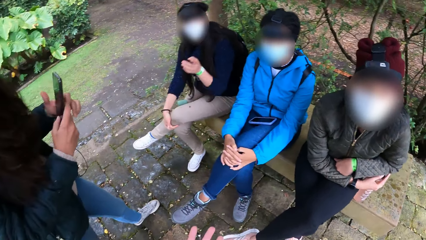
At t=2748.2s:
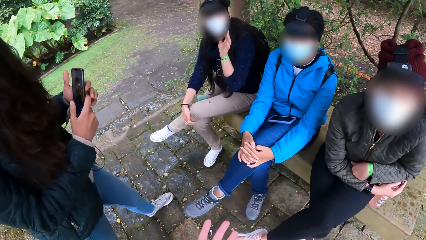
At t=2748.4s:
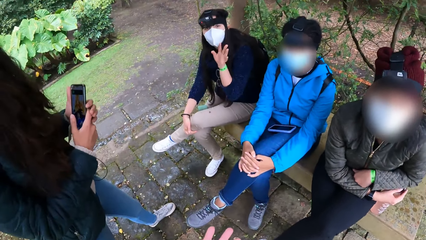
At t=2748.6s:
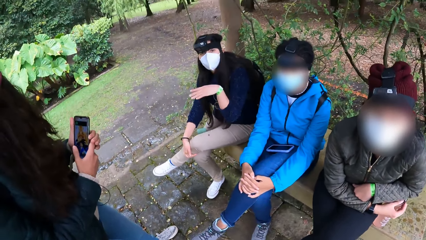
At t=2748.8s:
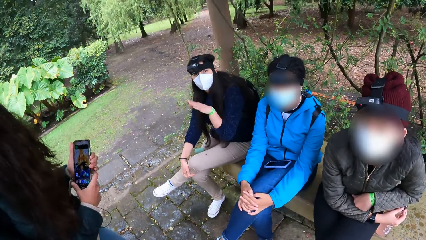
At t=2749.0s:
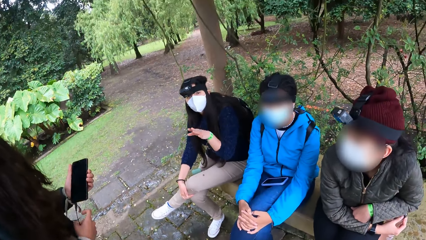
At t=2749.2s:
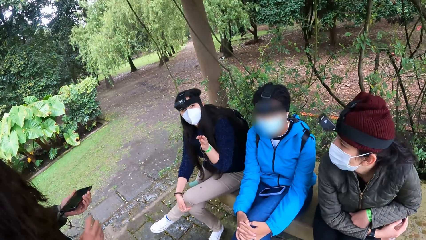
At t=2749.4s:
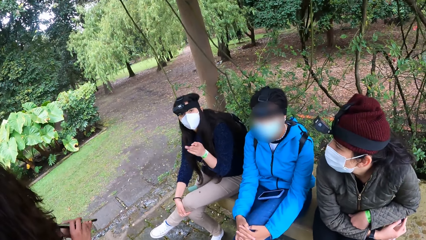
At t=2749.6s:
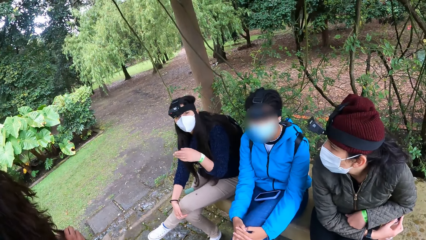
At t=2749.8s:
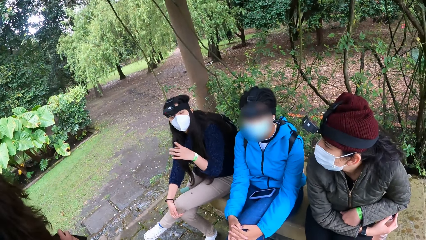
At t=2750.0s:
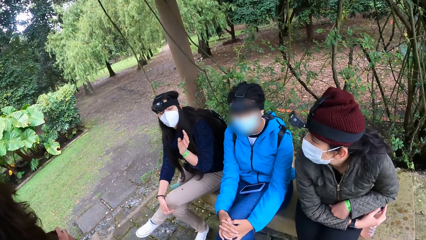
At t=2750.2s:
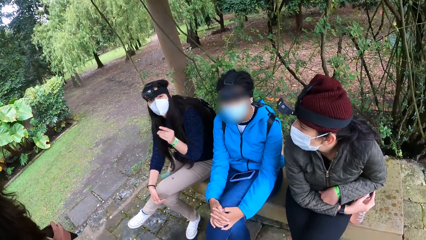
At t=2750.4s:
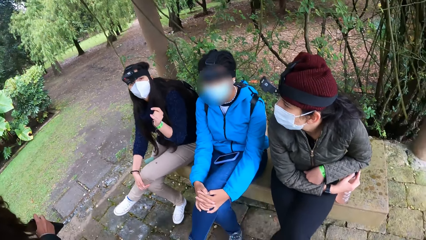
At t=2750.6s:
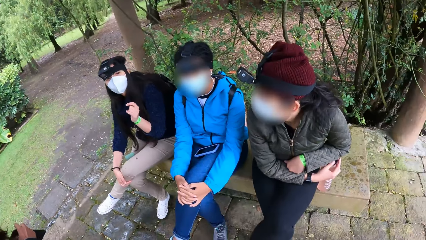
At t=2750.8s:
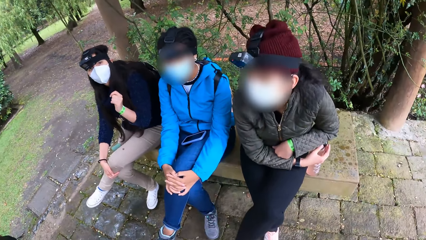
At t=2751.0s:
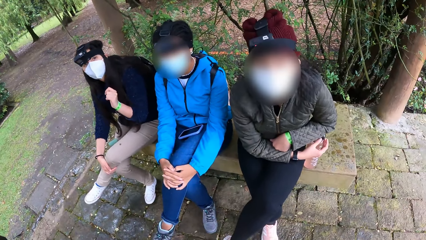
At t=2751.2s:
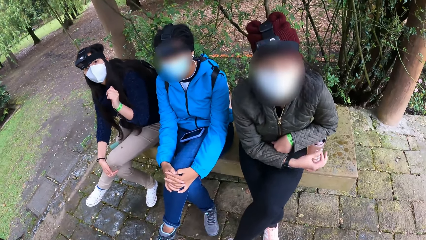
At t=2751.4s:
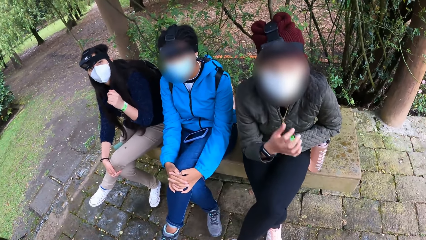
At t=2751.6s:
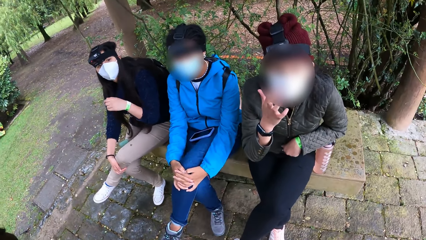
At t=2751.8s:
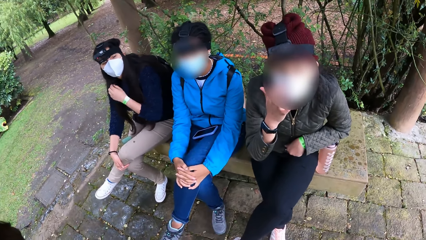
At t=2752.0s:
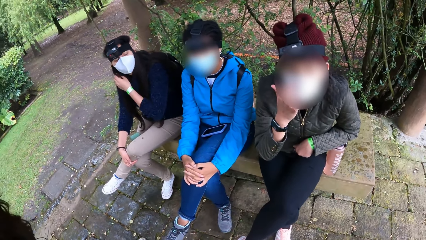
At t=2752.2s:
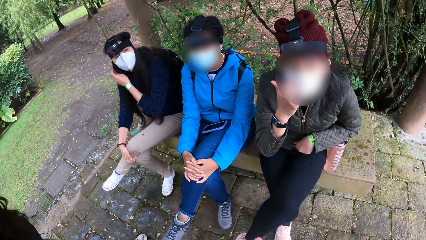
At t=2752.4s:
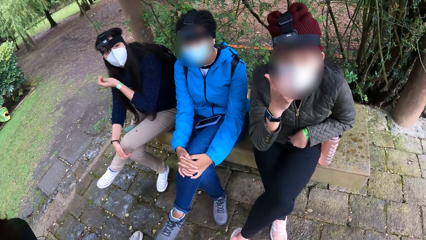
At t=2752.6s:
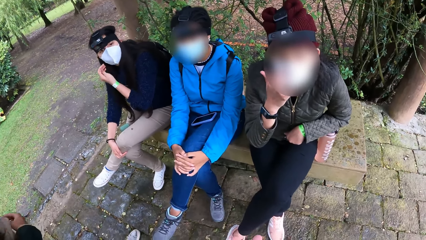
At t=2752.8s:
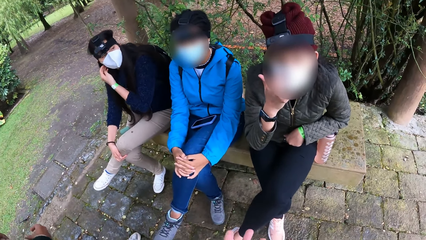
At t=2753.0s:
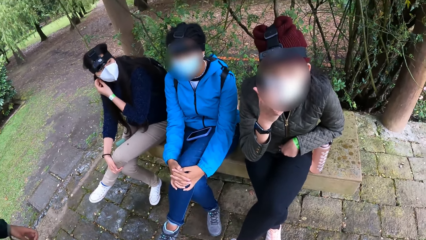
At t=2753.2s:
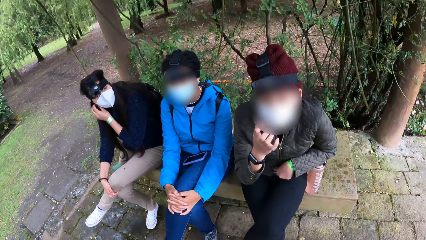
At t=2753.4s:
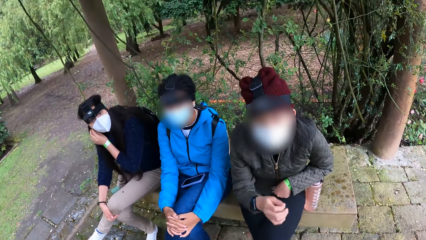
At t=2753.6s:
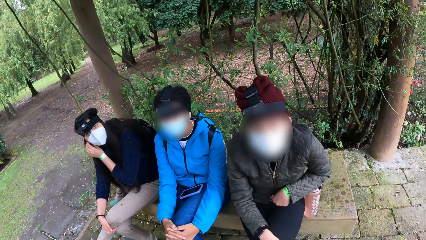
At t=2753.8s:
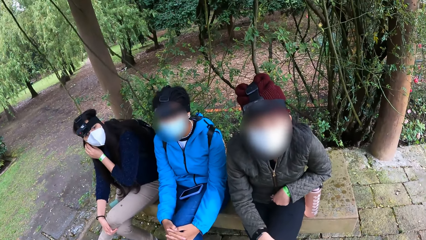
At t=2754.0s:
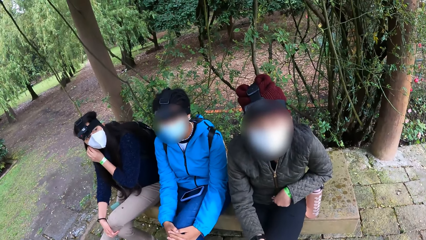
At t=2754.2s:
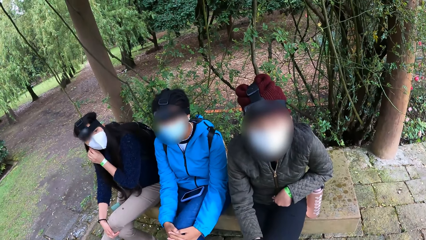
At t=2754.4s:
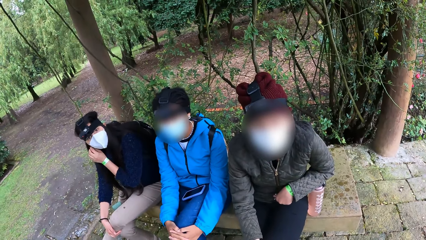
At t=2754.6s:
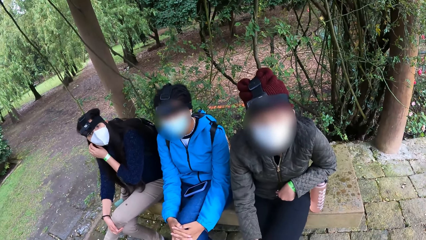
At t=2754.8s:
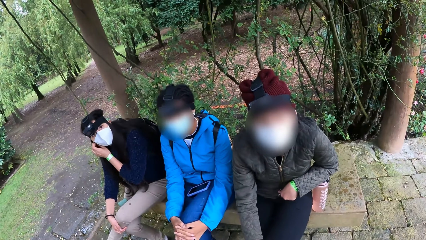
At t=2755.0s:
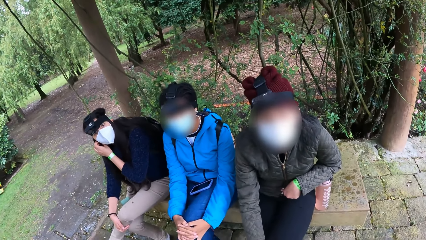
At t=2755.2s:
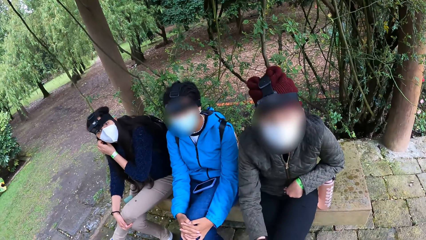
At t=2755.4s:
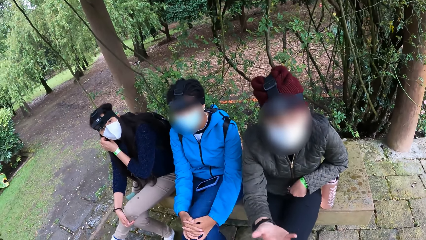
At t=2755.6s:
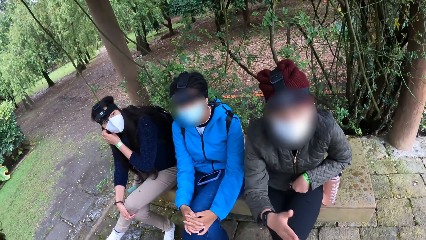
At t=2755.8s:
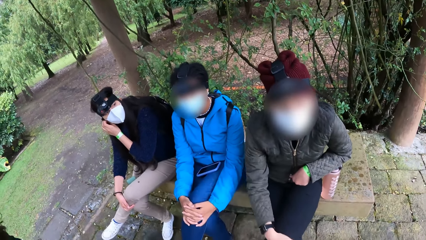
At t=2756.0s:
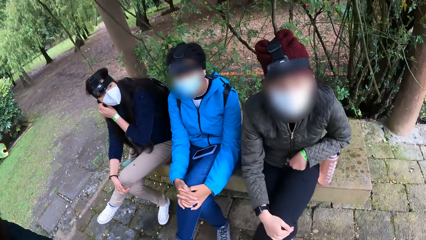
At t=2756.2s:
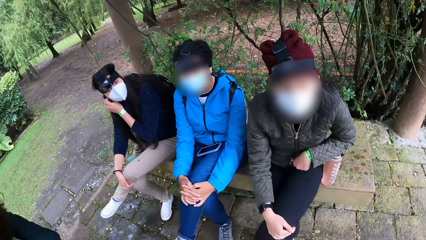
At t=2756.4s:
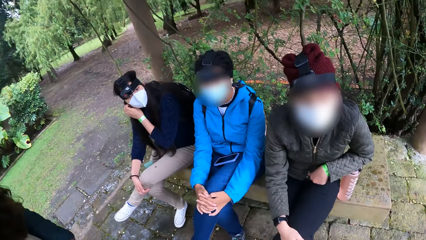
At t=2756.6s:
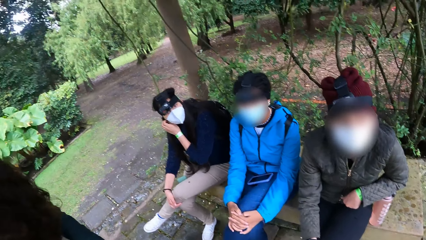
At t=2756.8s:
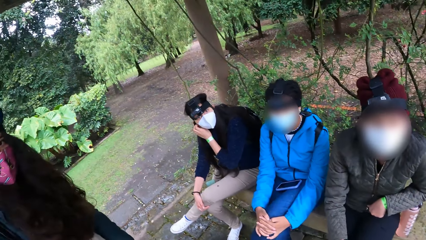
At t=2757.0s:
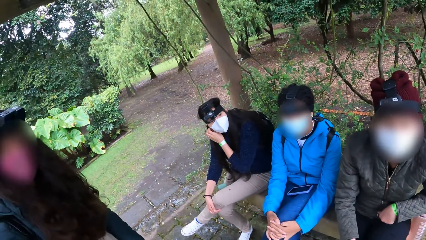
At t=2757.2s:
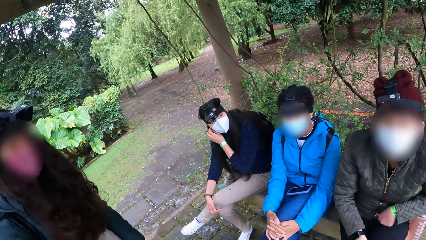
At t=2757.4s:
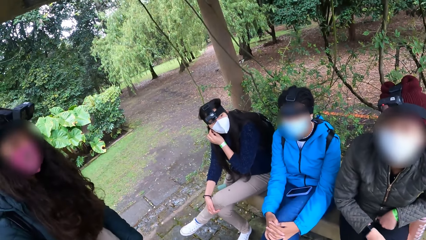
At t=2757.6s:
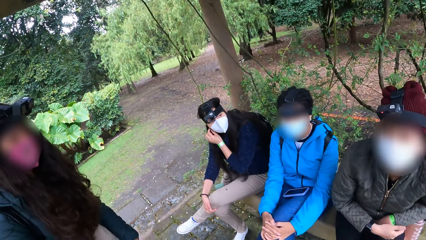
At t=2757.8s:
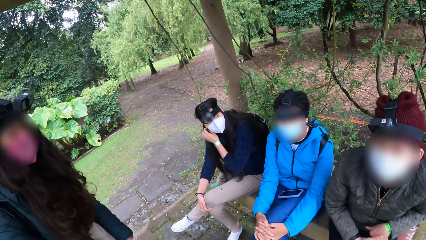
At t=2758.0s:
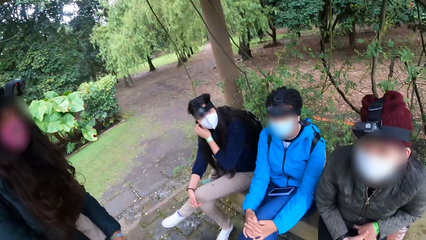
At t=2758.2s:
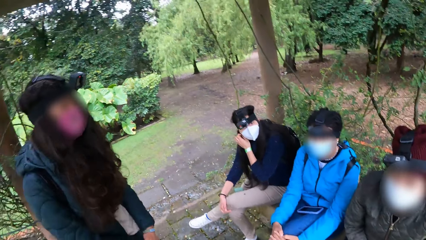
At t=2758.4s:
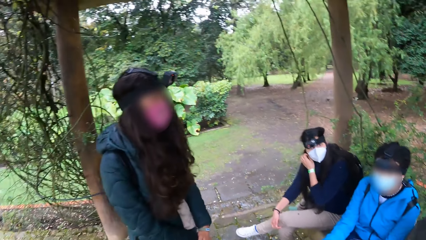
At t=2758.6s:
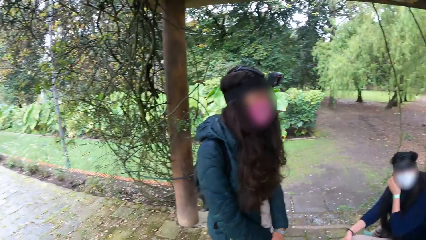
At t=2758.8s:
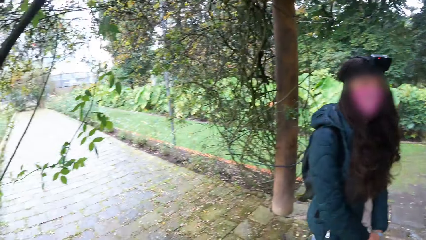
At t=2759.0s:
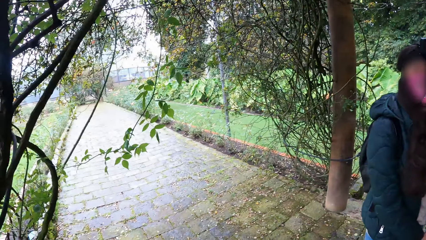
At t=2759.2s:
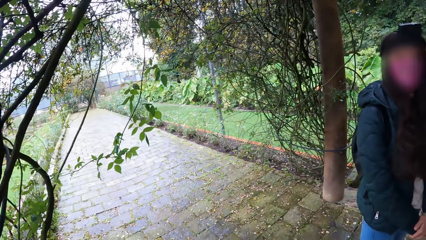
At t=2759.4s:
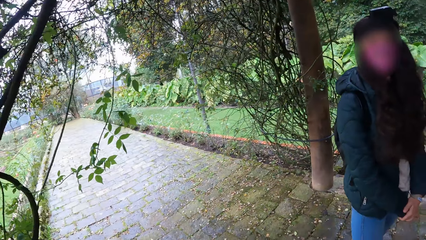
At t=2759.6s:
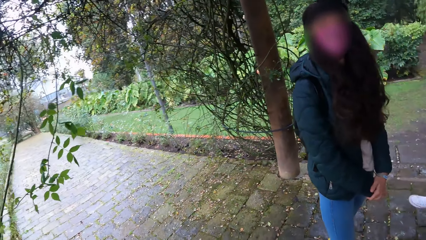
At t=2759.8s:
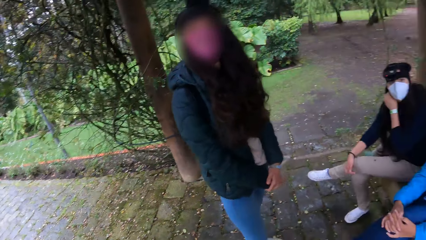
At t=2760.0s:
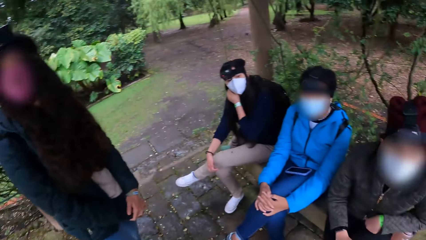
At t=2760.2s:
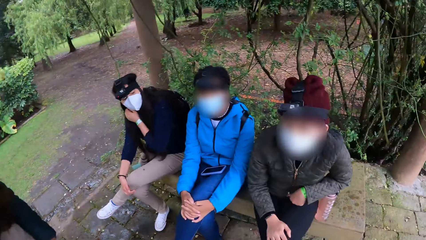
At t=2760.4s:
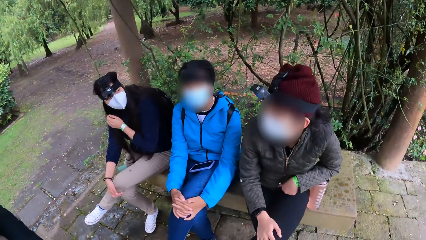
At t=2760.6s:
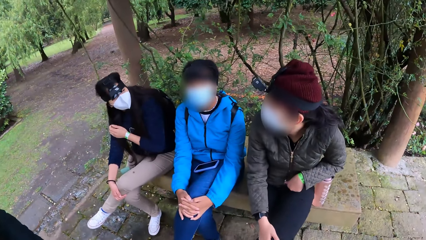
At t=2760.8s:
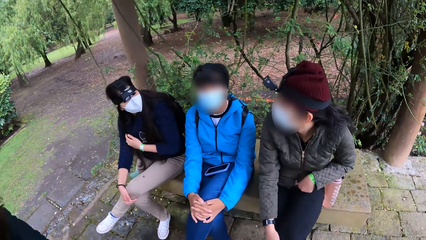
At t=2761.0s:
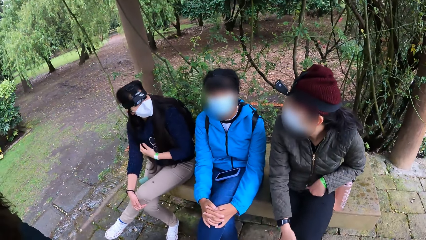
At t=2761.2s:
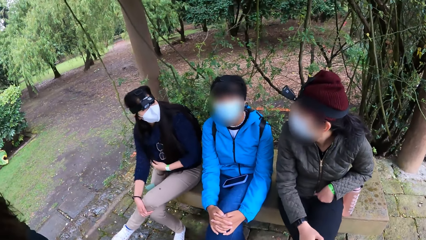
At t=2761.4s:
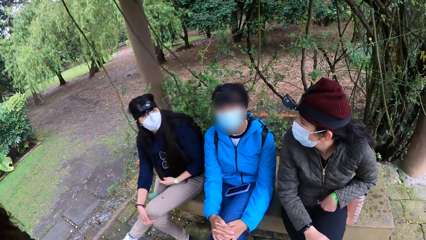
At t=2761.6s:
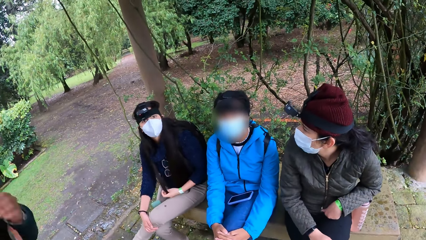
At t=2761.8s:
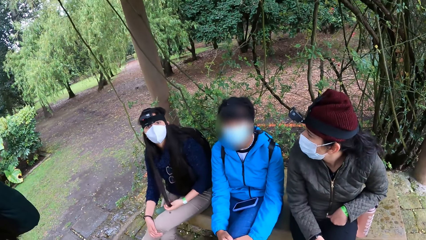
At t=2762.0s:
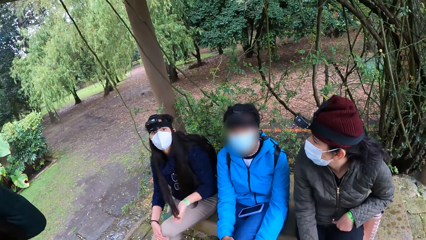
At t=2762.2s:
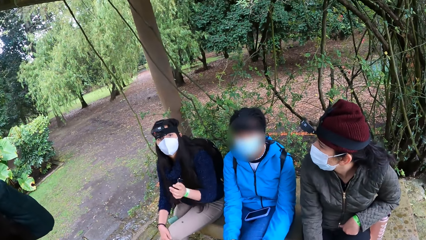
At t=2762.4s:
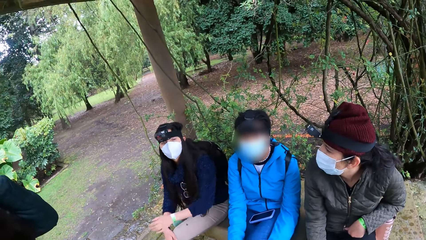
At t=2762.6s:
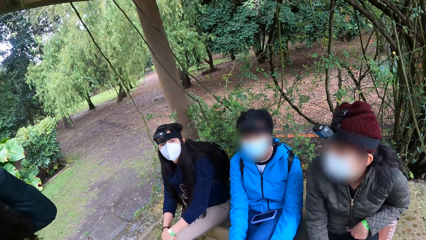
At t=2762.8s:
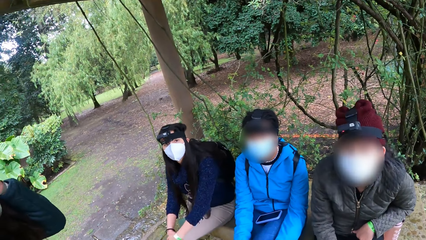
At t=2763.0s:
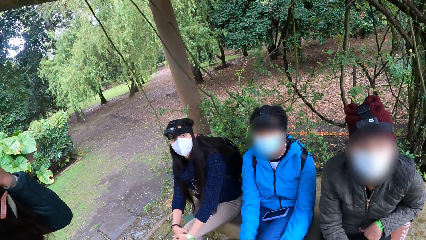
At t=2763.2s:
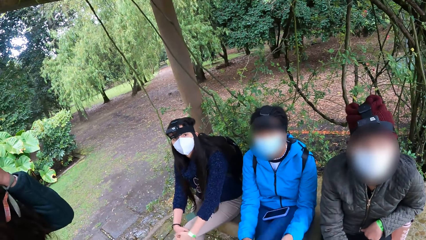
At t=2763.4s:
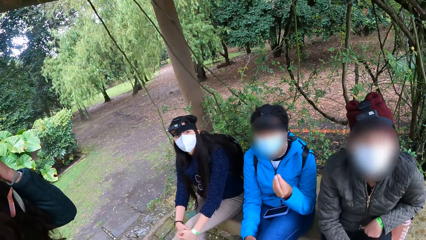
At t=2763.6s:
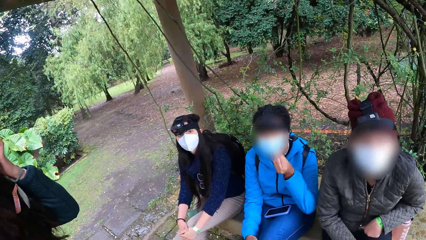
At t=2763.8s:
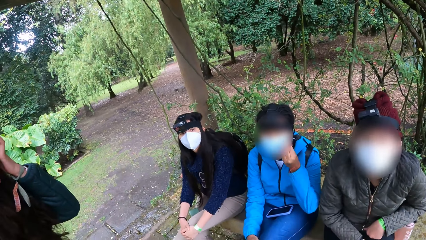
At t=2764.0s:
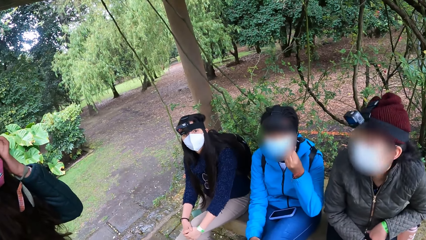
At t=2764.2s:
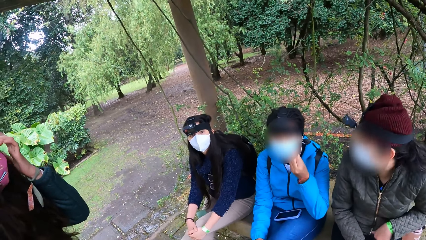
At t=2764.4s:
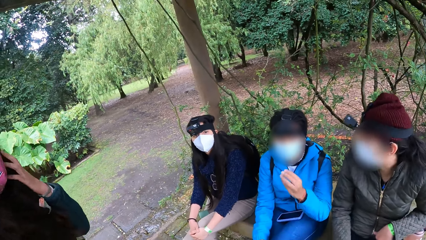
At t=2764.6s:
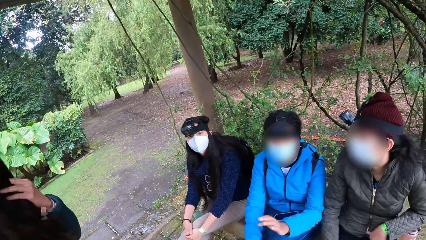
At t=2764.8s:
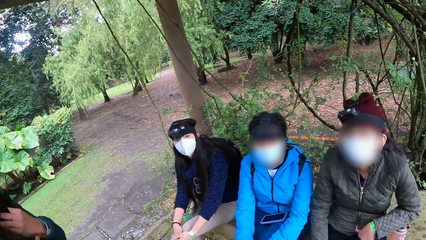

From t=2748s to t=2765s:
The woman interacts with the camera wearer. The camera wearer converses with the ladies. They look around. The woman adjusts her hair with her left hand.
